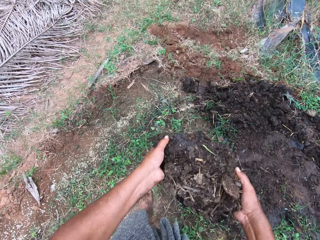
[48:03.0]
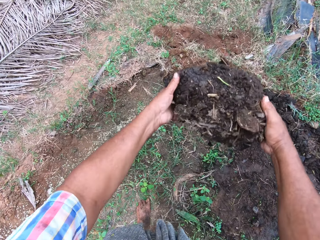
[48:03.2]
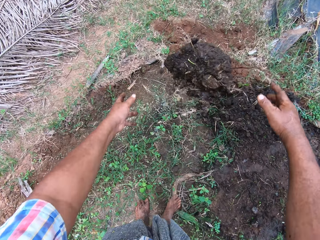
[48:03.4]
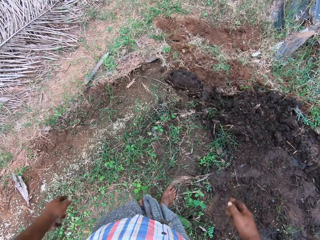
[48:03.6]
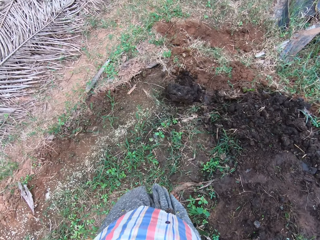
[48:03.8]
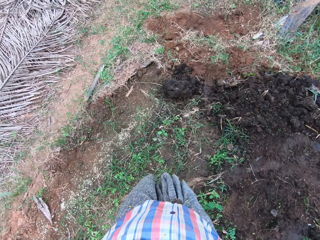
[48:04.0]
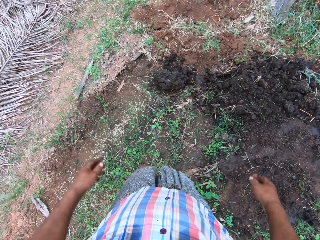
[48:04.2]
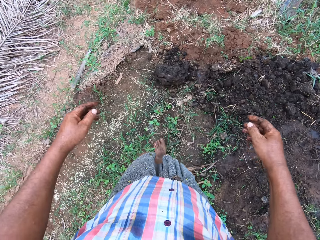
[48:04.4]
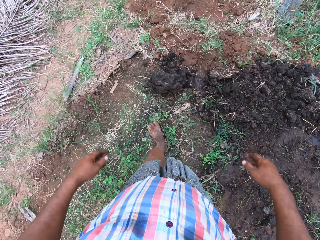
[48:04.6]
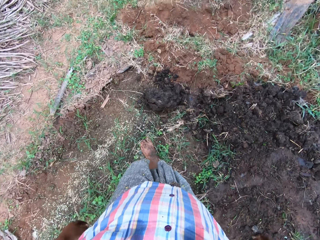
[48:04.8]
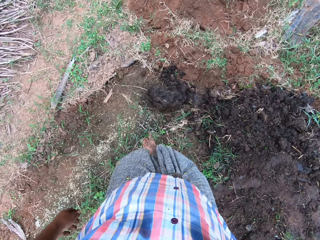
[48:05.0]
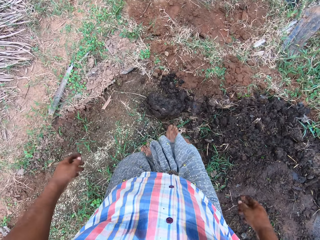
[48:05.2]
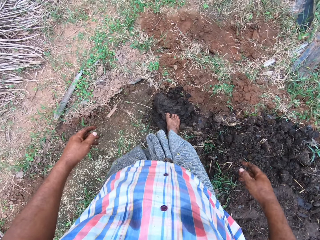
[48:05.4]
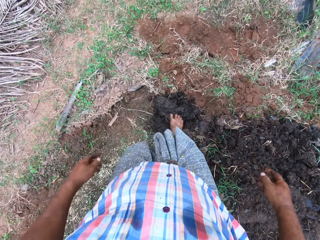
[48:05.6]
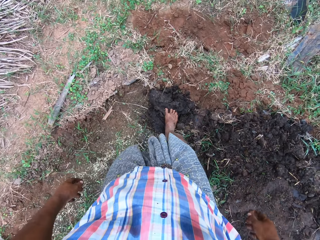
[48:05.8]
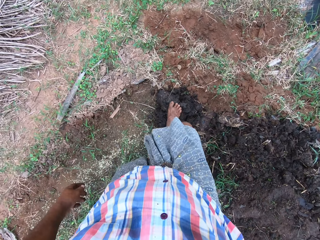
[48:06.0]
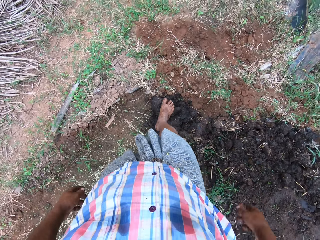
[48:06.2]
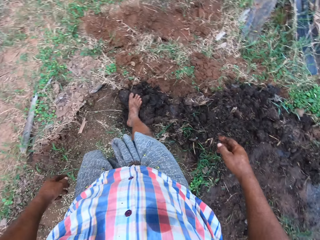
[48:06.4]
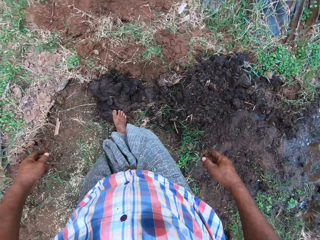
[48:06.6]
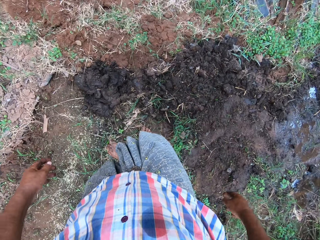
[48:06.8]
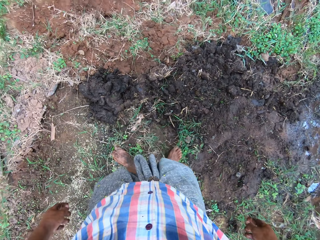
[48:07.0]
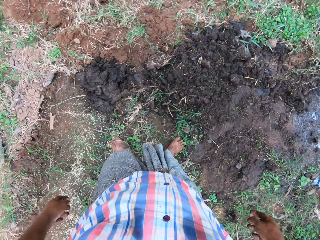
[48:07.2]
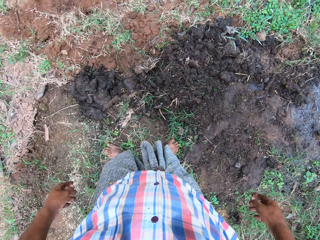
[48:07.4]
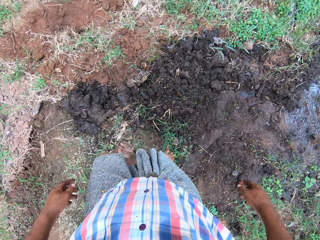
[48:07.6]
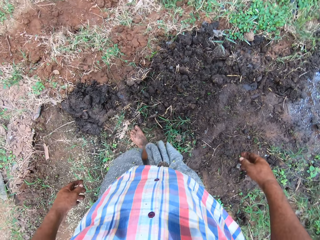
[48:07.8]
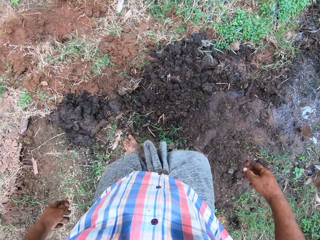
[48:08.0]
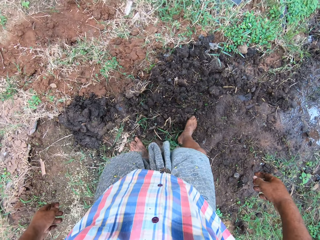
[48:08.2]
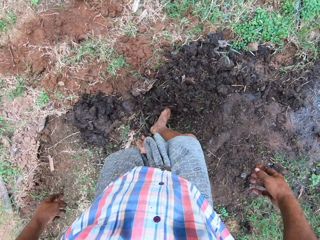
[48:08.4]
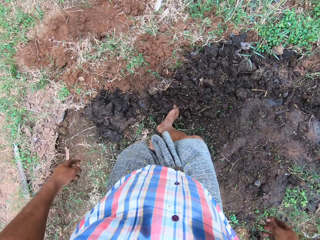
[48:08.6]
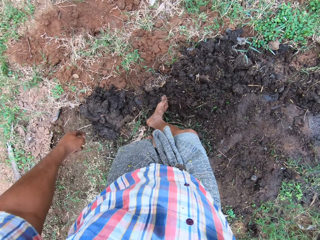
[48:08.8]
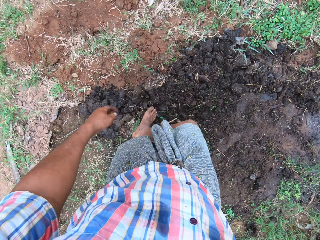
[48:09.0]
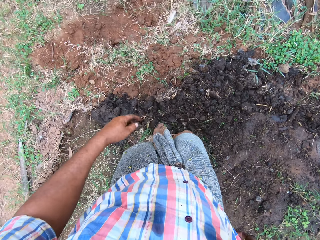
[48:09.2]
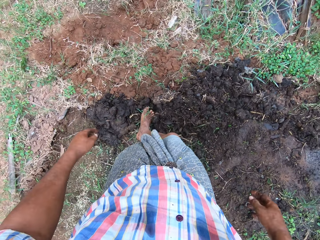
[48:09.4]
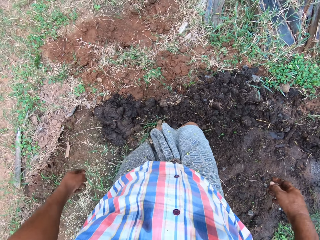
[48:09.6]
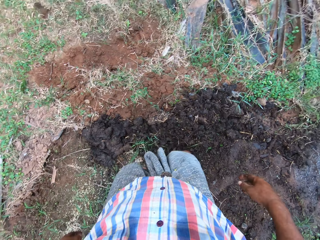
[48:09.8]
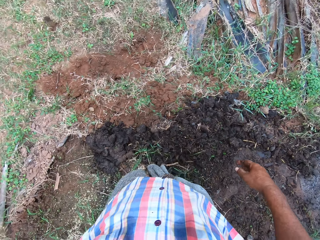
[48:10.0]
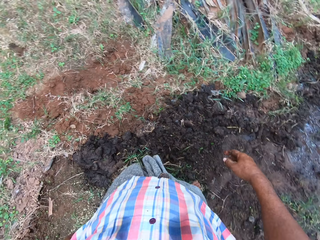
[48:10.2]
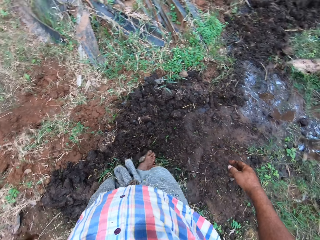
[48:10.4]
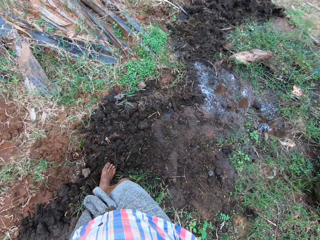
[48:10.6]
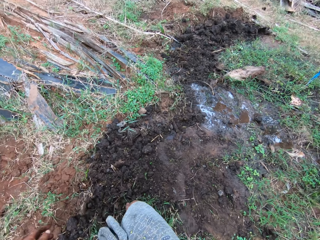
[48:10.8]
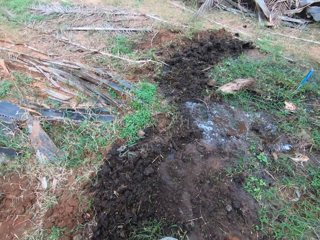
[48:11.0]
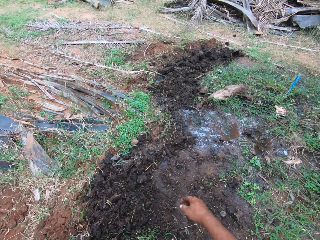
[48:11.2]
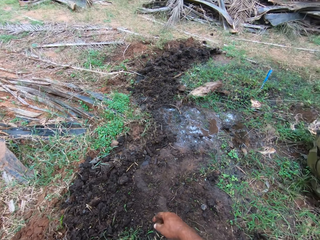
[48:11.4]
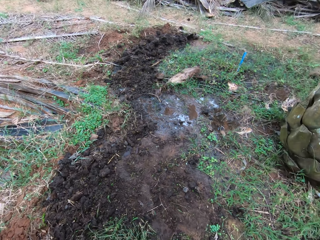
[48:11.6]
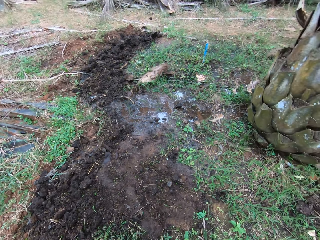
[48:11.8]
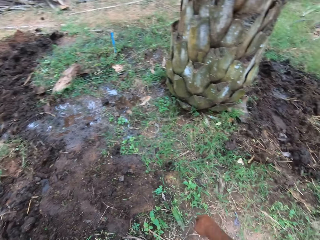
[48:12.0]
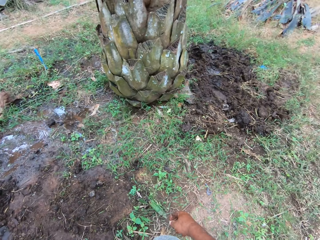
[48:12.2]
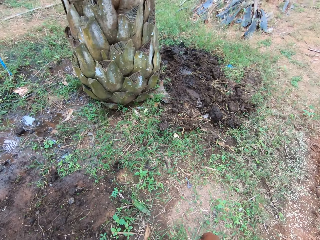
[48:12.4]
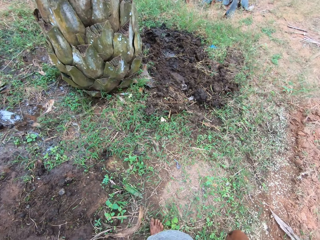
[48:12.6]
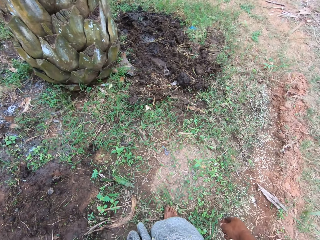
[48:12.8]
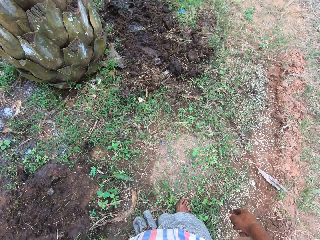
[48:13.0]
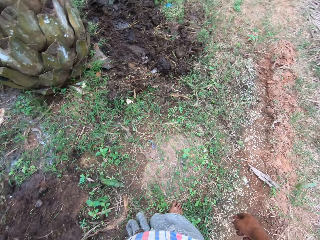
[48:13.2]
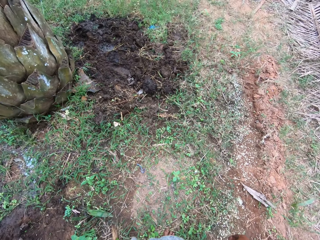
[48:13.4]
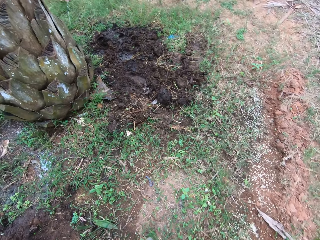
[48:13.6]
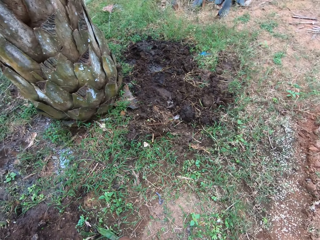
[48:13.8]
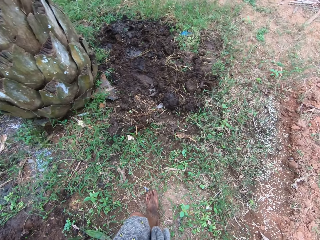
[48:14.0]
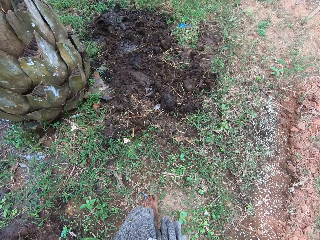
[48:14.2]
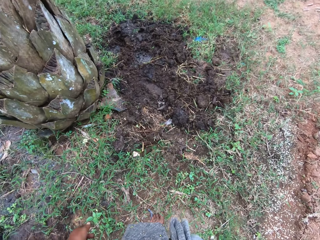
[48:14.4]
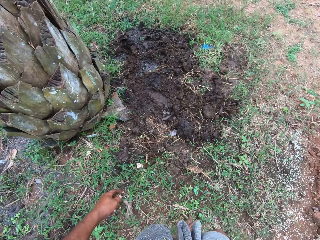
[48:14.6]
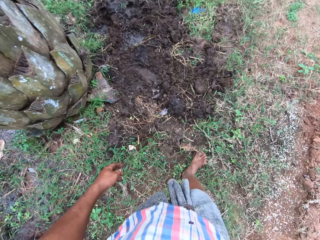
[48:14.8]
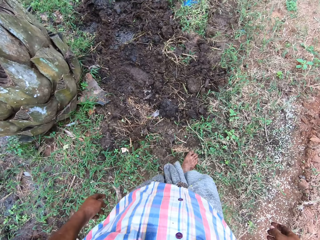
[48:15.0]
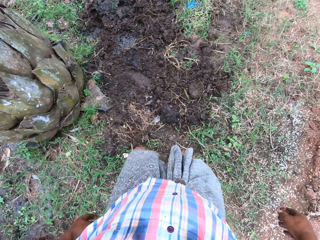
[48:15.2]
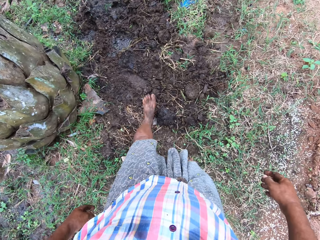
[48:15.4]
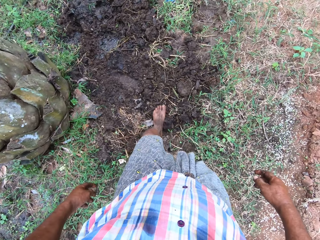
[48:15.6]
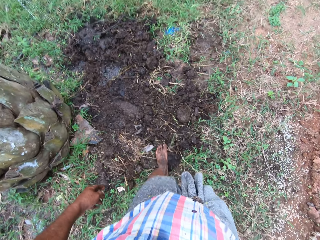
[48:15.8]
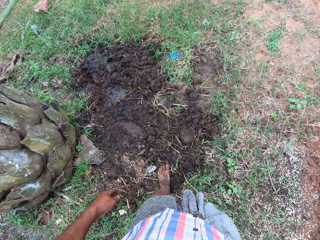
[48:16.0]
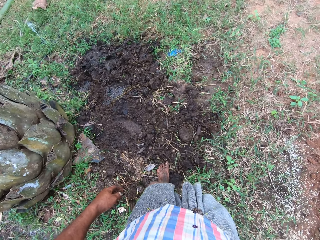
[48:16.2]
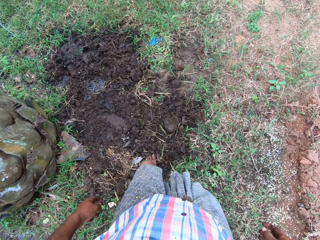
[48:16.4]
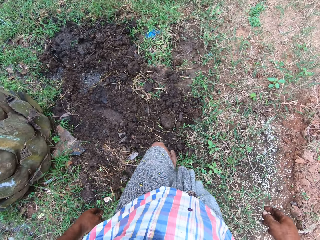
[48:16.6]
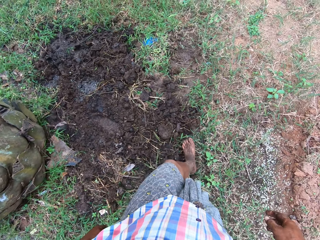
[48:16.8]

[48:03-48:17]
The camera wearer drops the soil on the ground. He steps on the soil. He spreads the soil with his legs. He stares down. He moves dirt with his feet. He looks around the garden. He walks around the garden.

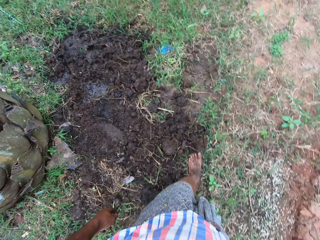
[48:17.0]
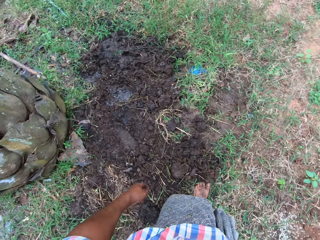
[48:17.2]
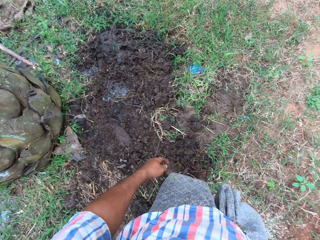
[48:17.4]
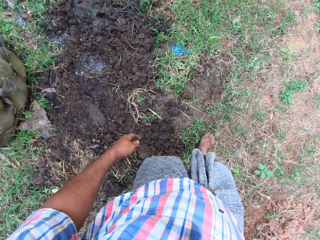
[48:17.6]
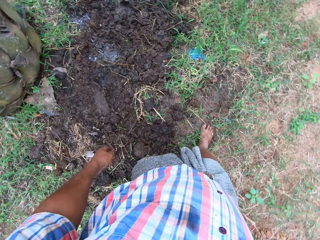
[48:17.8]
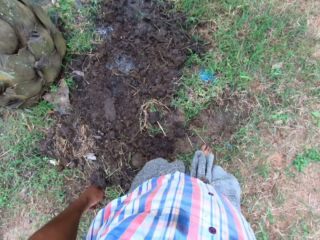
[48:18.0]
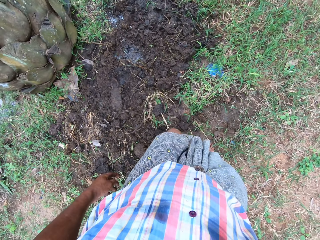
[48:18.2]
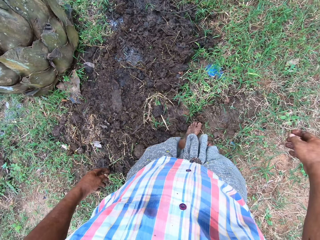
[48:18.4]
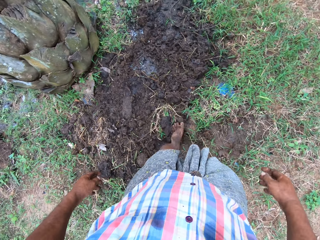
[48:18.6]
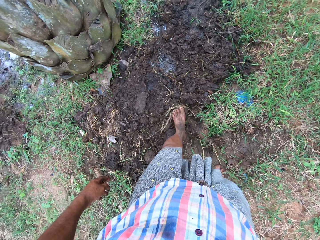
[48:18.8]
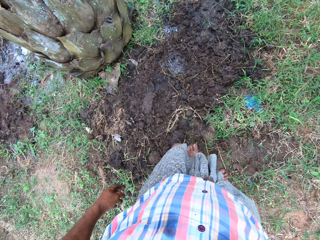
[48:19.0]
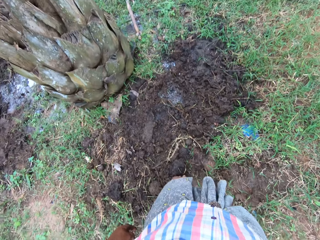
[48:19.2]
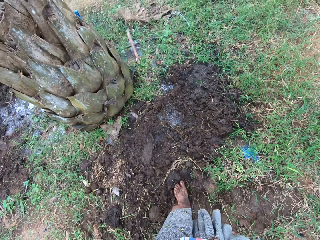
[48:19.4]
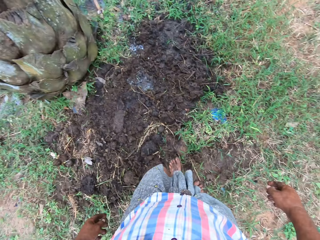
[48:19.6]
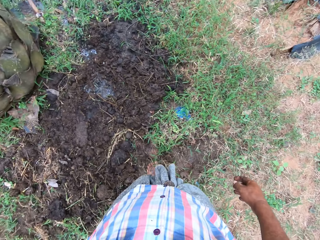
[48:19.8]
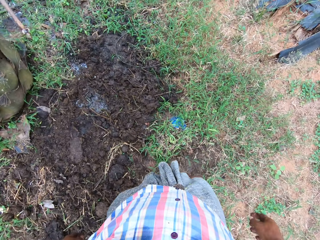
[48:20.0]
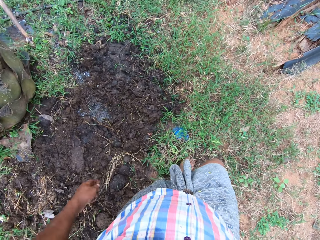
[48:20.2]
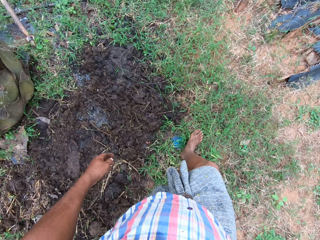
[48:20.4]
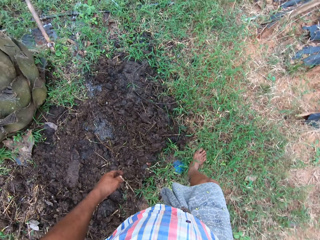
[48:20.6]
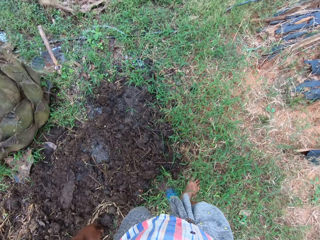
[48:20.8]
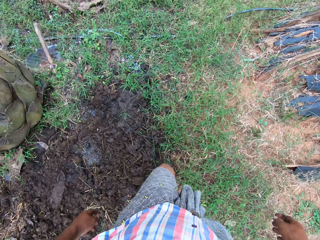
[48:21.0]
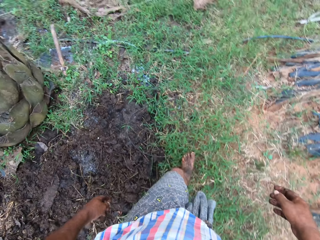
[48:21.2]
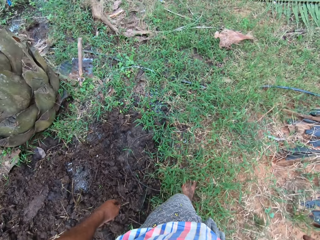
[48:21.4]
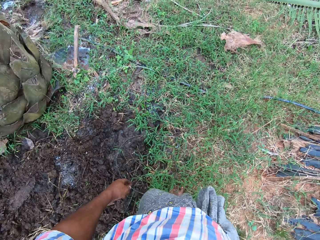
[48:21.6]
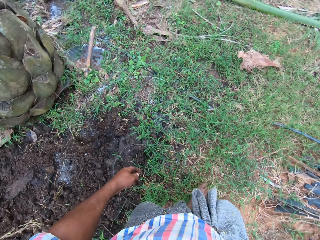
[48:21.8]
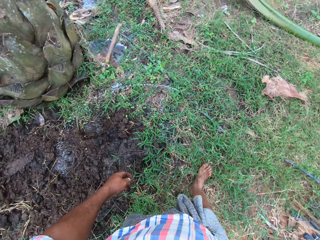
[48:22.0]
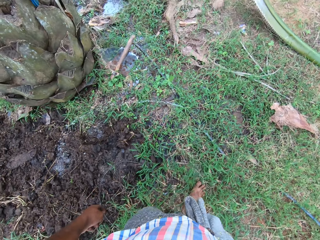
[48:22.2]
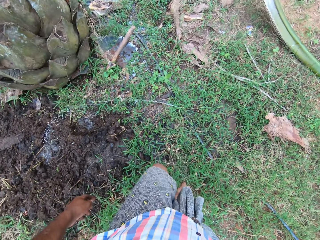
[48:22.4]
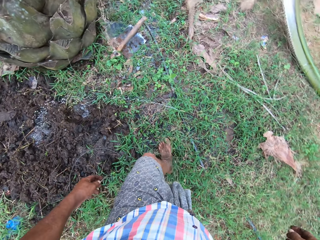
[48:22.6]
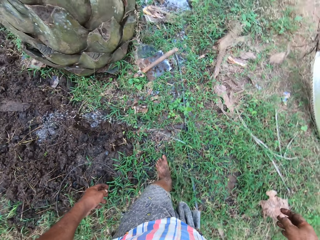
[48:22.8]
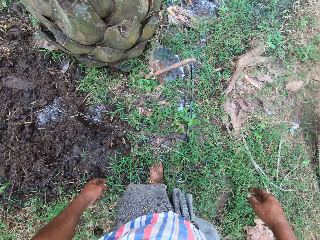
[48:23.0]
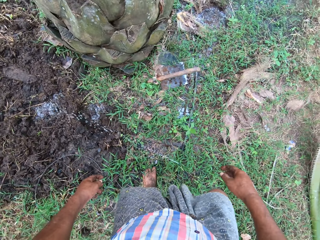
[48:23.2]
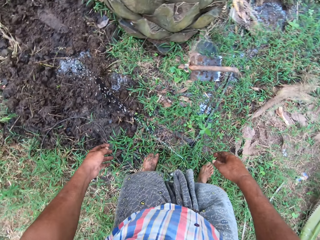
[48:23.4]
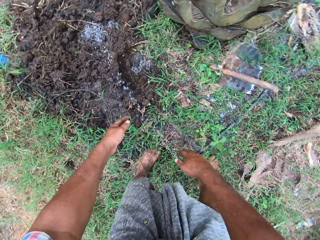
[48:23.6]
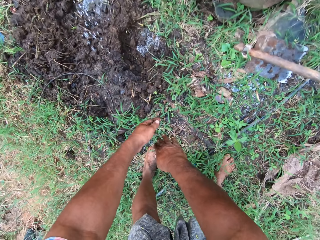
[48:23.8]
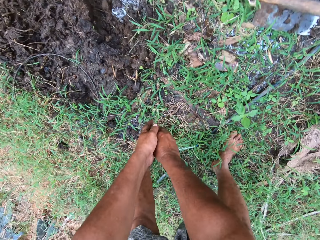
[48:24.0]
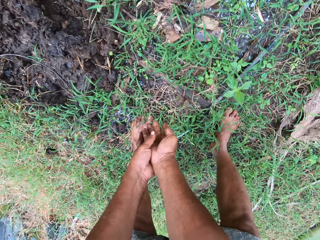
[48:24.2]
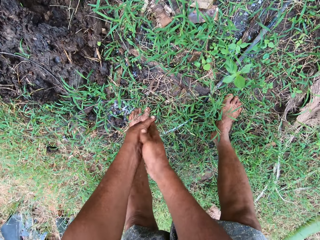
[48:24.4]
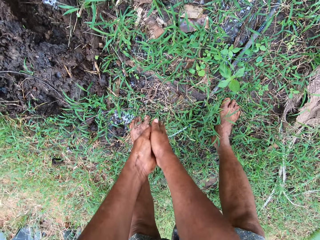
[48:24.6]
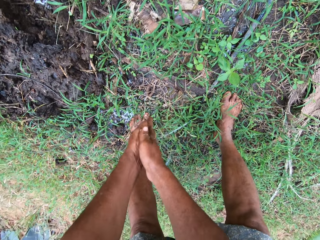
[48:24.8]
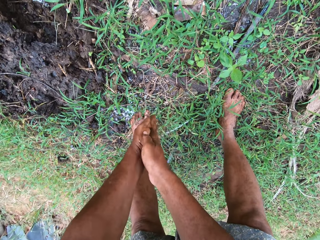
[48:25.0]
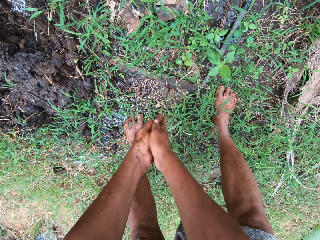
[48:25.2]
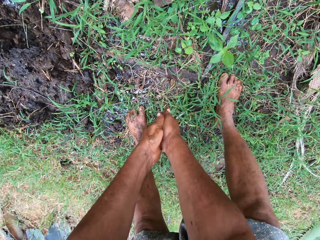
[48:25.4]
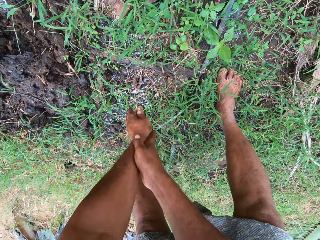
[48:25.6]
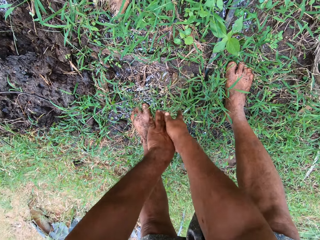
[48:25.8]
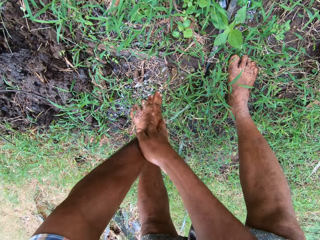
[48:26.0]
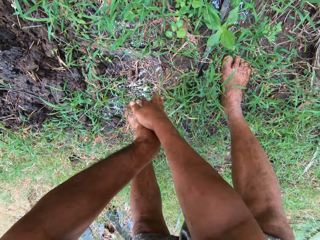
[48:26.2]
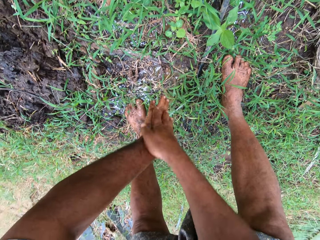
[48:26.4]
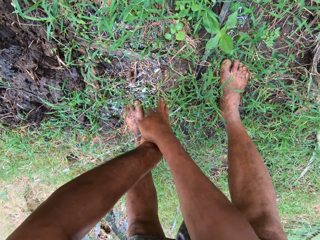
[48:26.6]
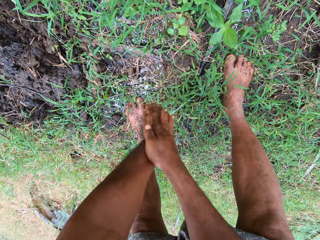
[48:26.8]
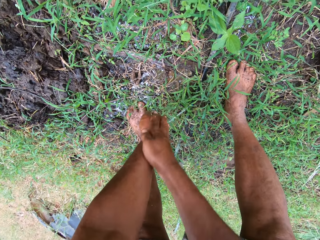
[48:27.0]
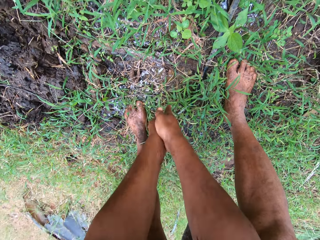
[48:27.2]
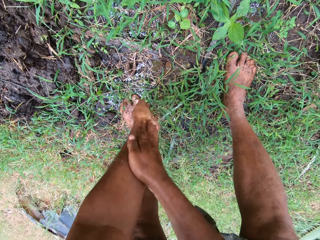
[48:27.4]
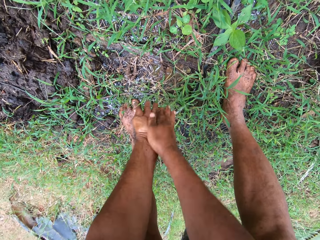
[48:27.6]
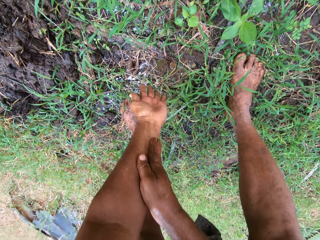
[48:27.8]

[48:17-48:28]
The camera wearer moves dirt with his feet. He walks around the garden. He rinses his hands with water.
